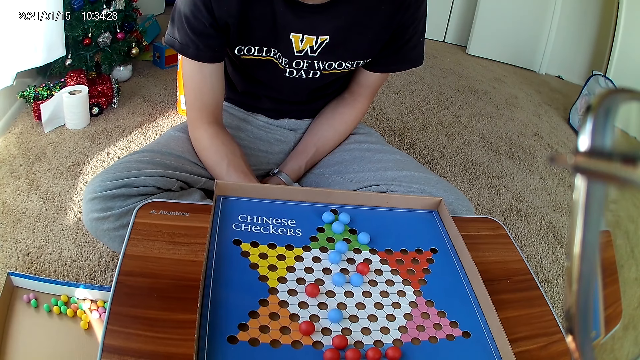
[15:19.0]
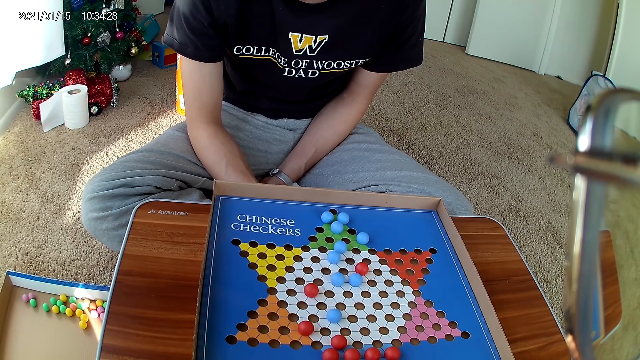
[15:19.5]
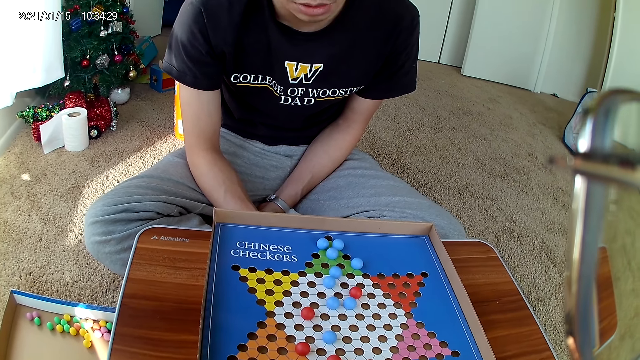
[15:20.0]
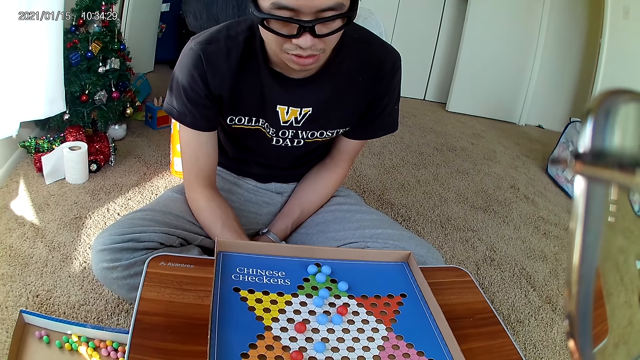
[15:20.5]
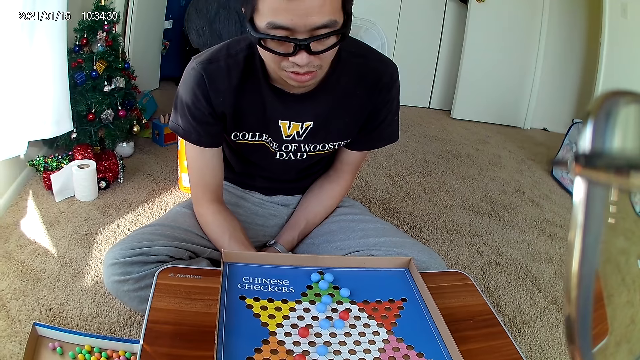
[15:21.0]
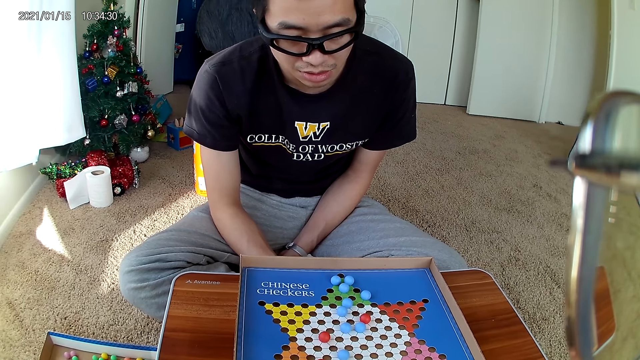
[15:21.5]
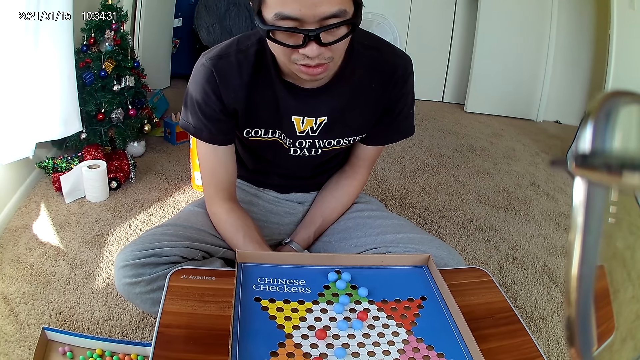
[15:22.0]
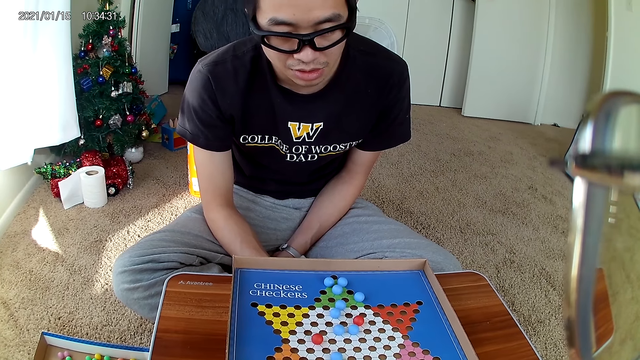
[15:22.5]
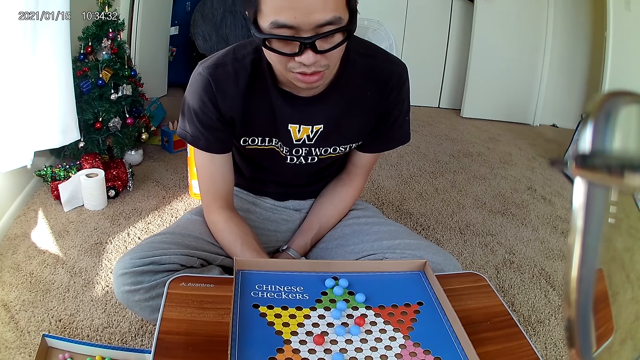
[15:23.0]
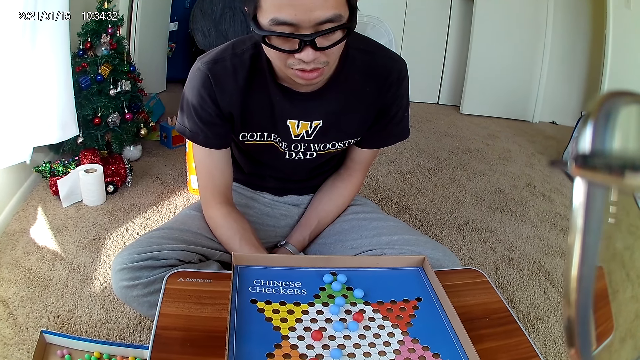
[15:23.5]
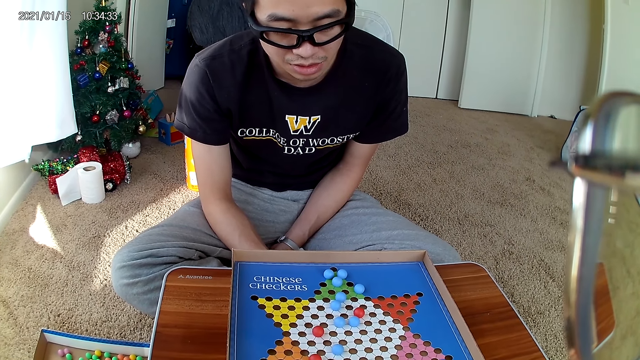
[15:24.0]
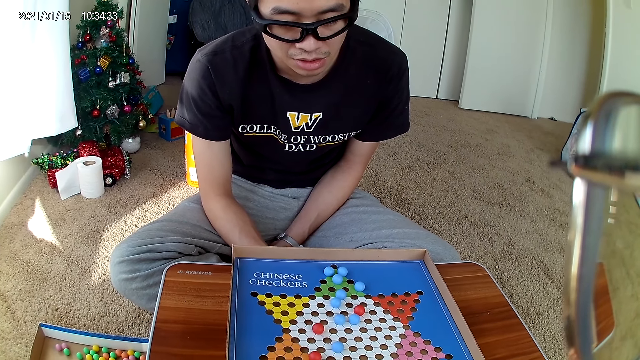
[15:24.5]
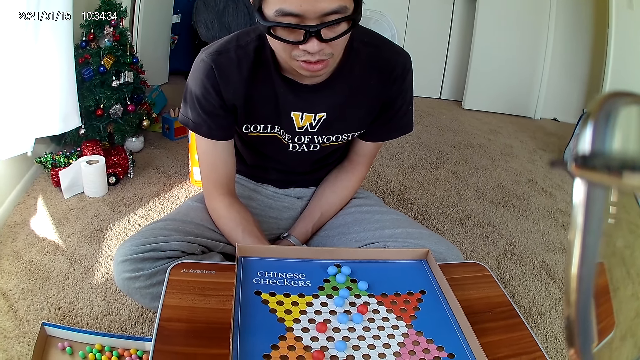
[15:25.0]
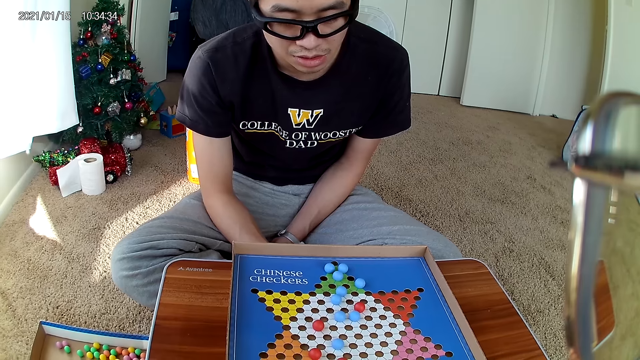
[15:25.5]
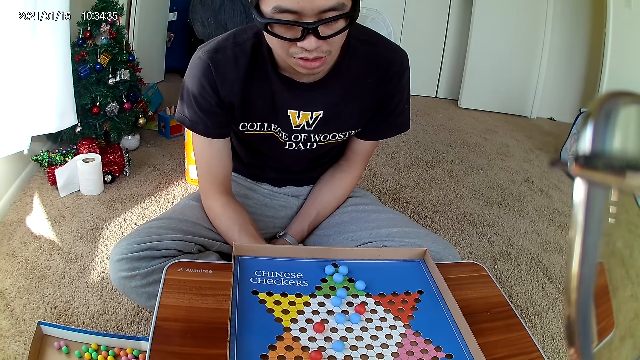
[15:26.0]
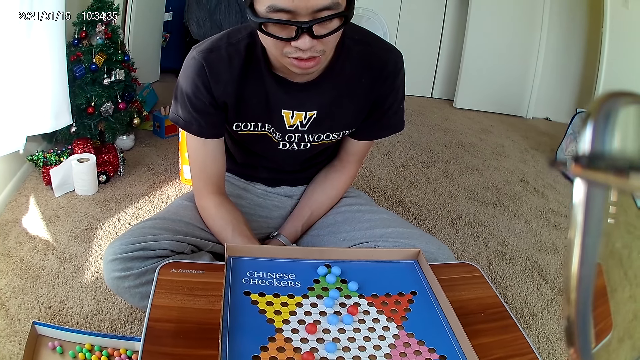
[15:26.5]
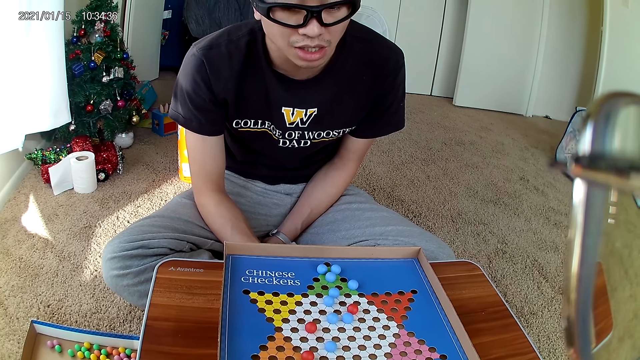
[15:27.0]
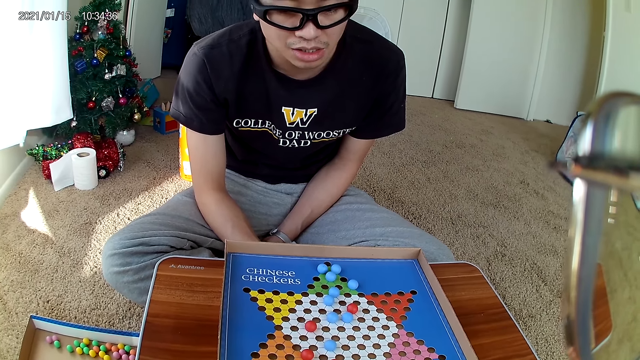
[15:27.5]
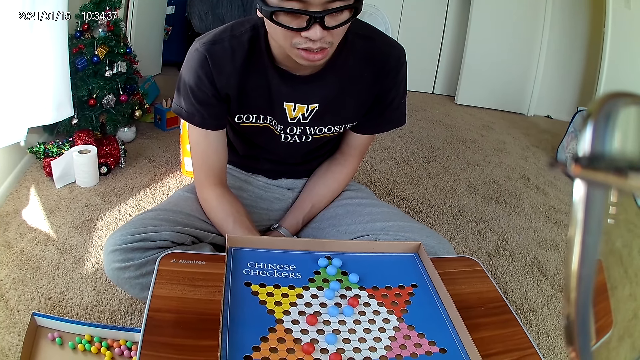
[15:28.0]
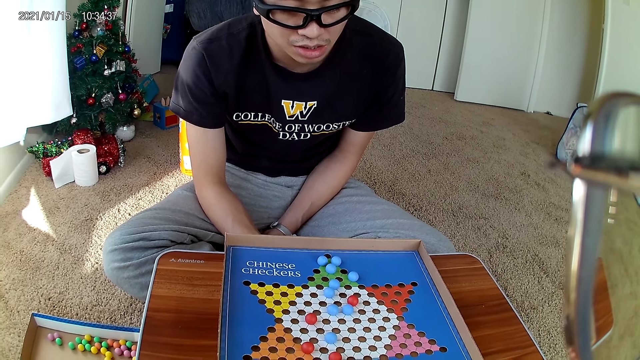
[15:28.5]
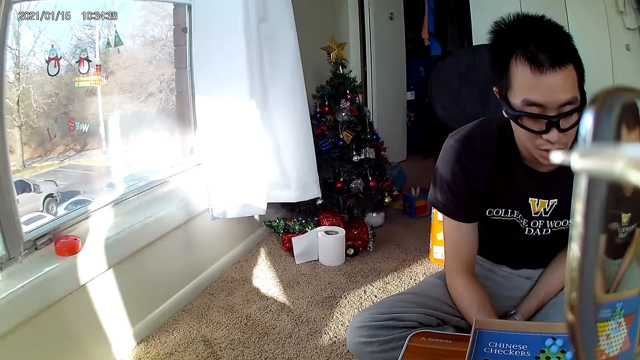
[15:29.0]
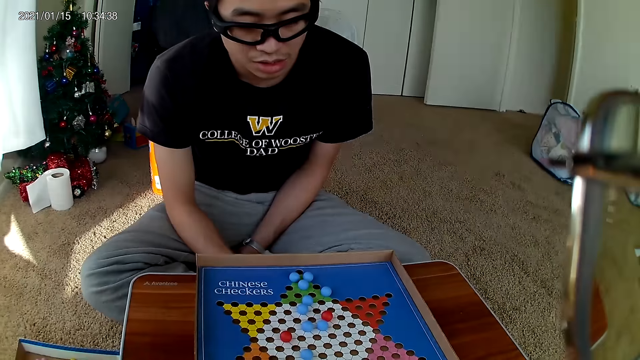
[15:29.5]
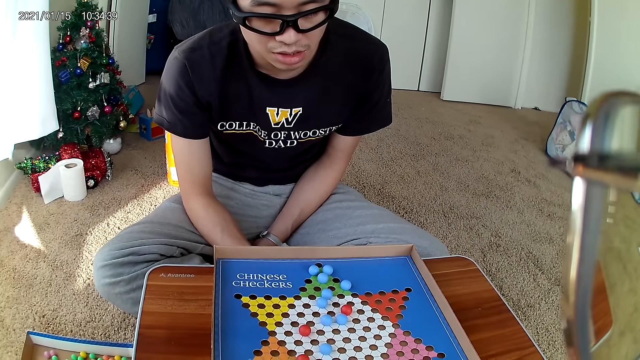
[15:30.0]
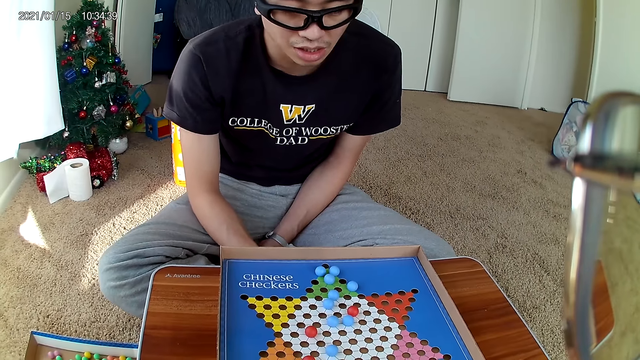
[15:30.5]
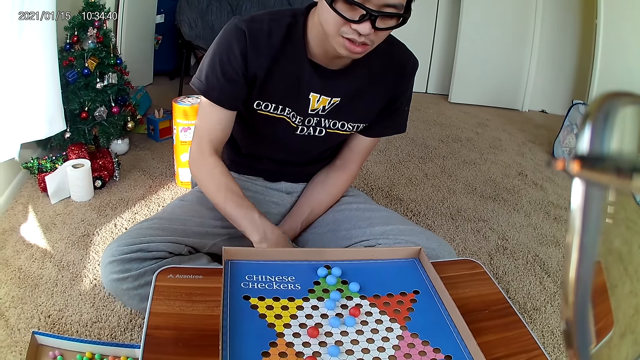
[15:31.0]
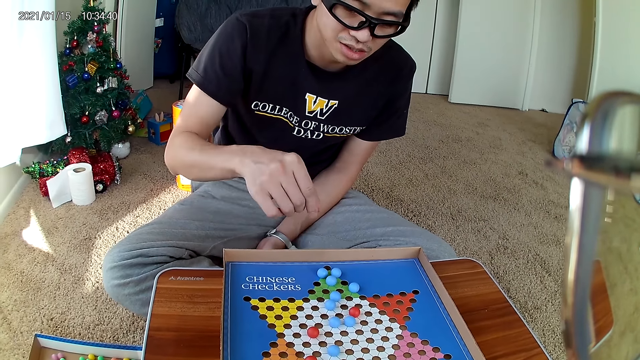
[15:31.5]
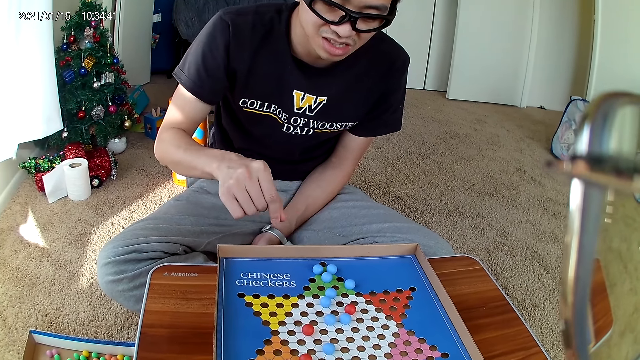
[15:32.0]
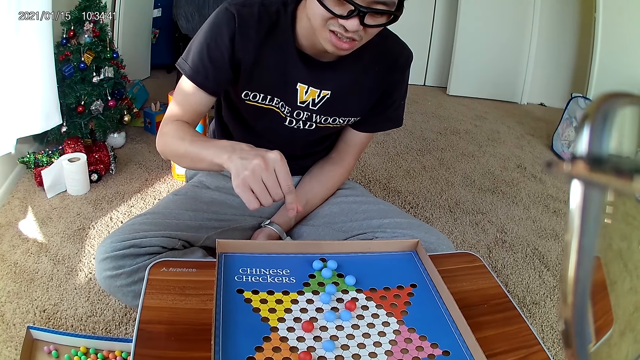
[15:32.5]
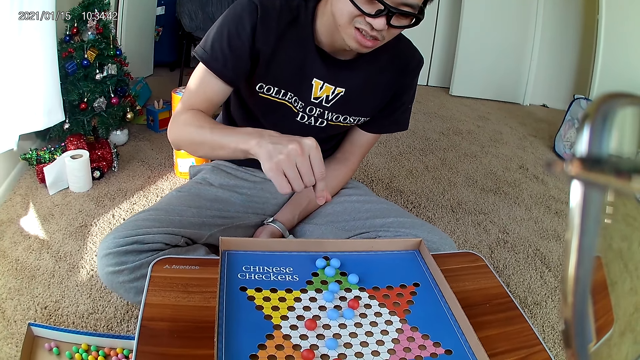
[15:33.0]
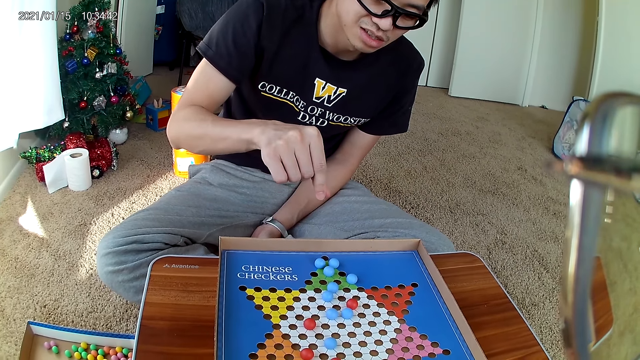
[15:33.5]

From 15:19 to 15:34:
The camera wearer looks at a man. They look at the side of the room. They look back at the man.

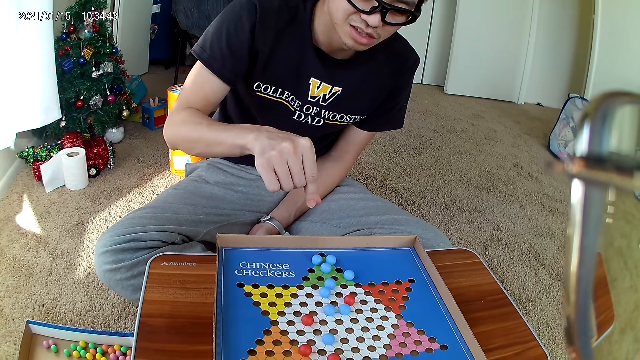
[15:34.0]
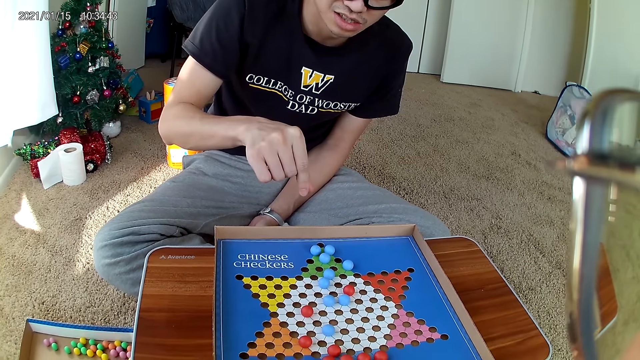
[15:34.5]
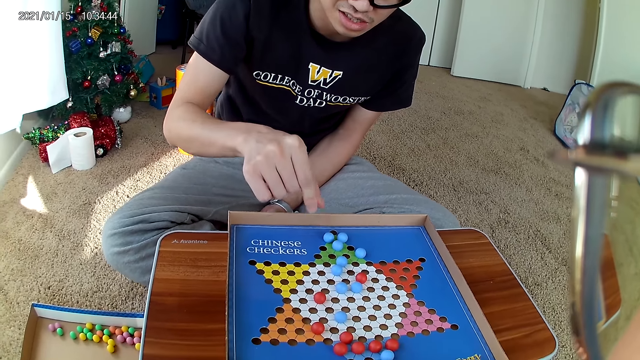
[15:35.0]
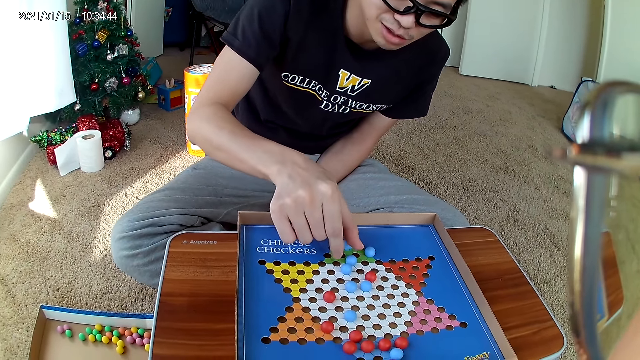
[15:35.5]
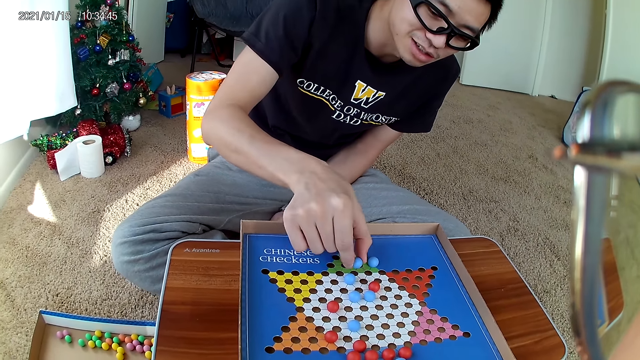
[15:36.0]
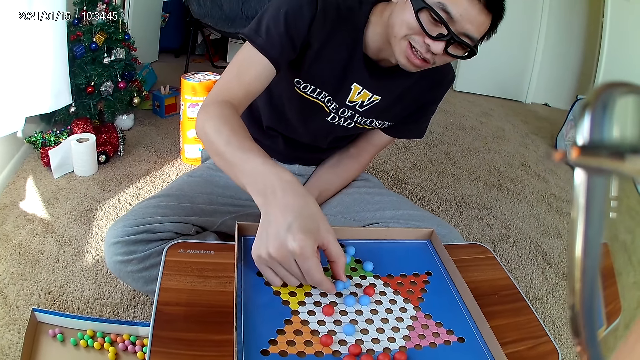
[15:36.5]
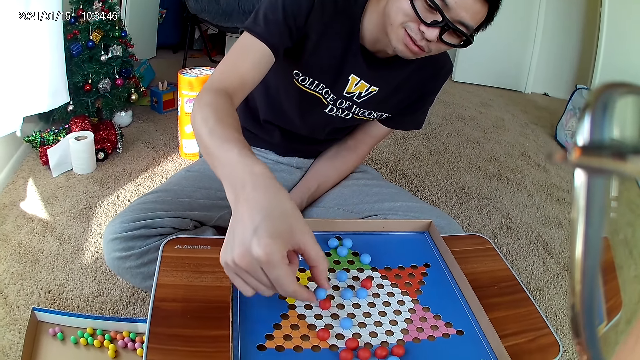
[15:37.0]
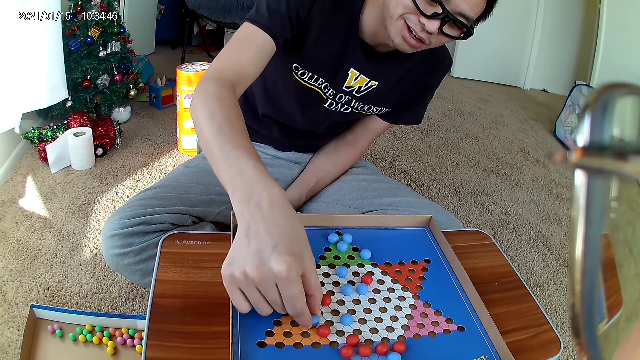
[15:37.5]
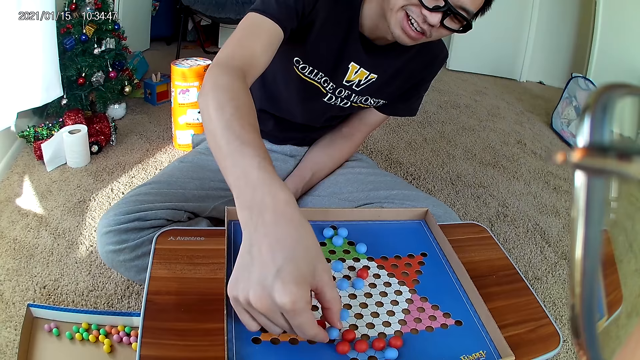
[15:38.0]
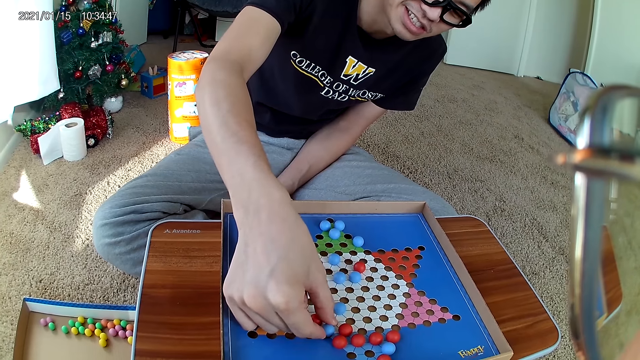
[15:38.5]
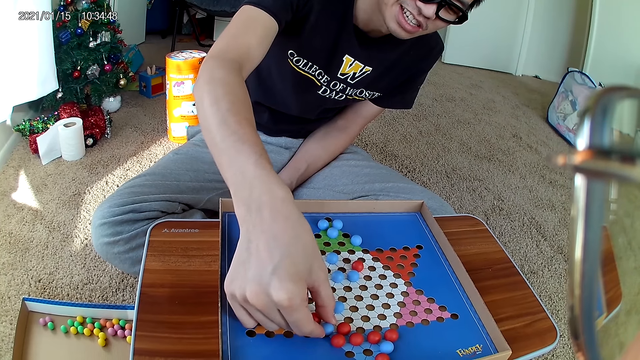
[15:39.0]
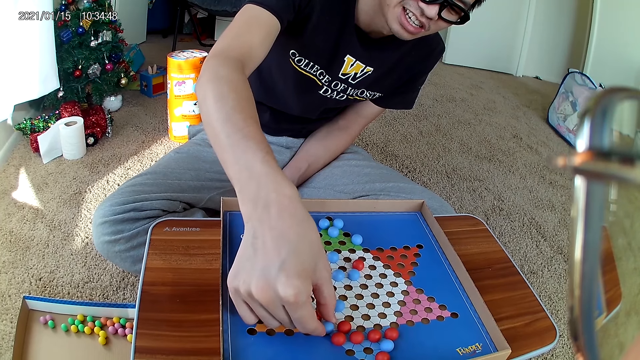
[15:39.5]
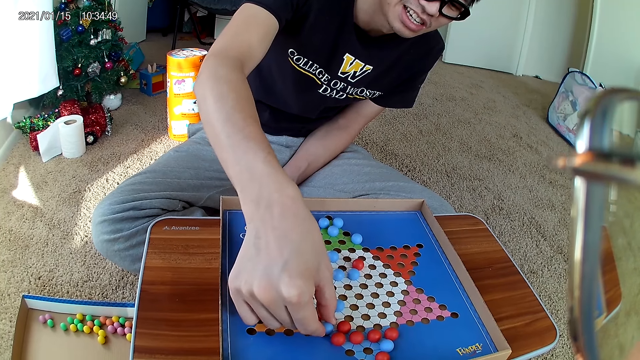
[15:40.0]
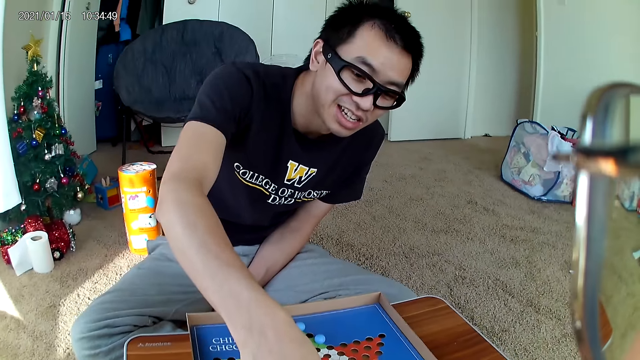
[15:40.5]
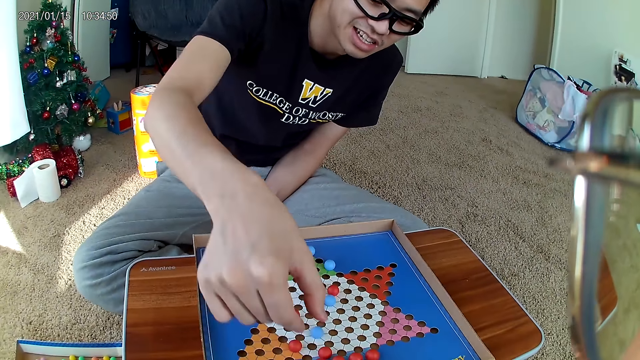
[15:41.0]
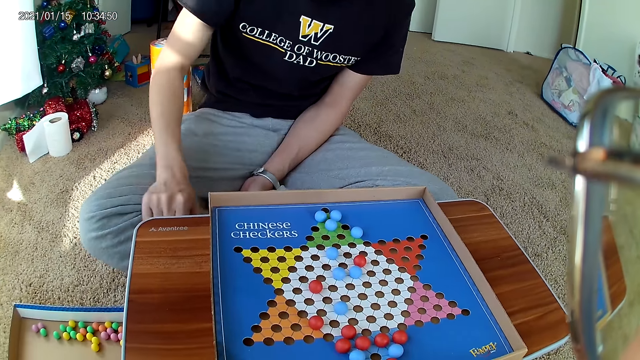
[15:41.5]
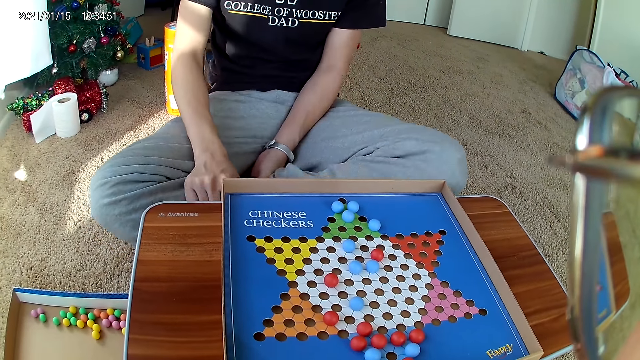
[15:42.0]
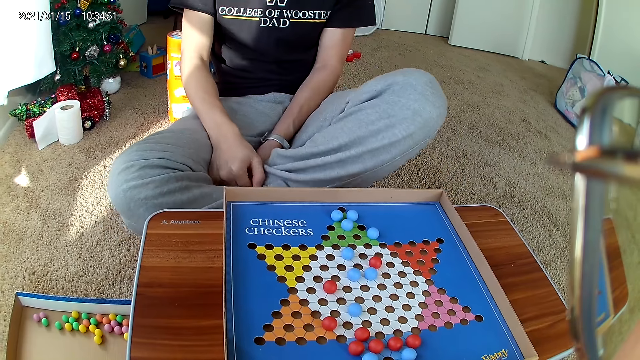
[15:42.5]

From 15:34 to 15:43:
The man picks up a marble and moves a blue marble piece on the checkers board to a new position. The man places the marble down.
